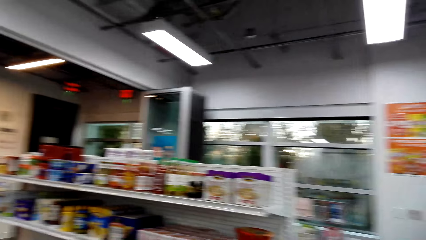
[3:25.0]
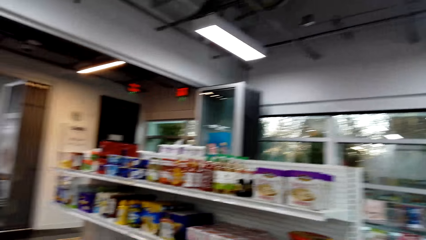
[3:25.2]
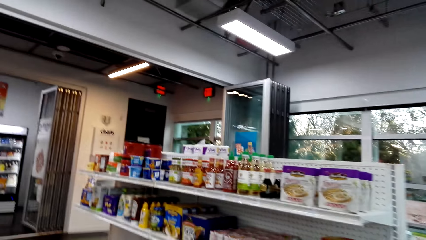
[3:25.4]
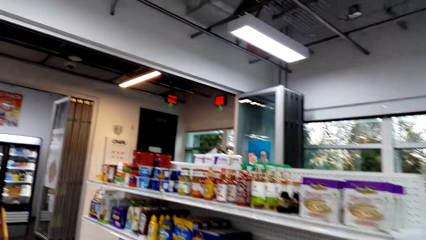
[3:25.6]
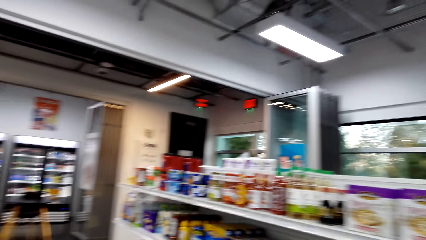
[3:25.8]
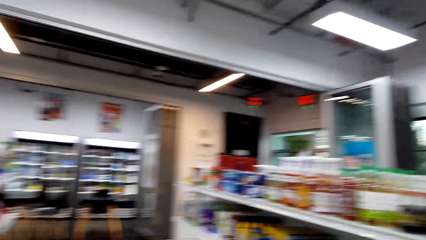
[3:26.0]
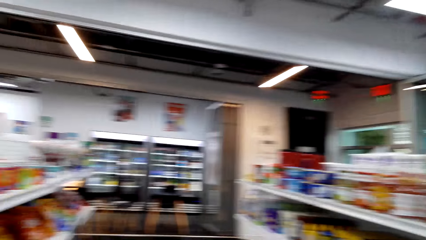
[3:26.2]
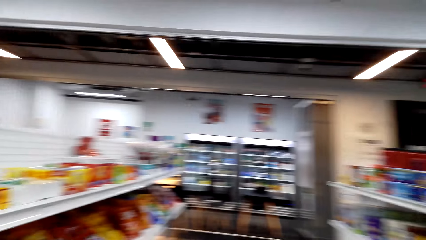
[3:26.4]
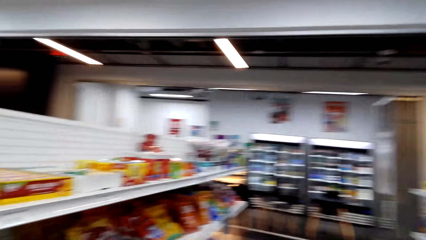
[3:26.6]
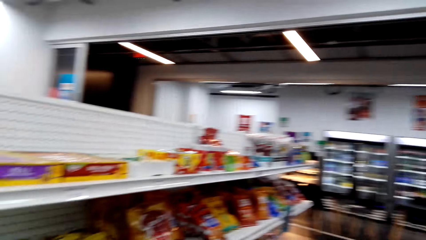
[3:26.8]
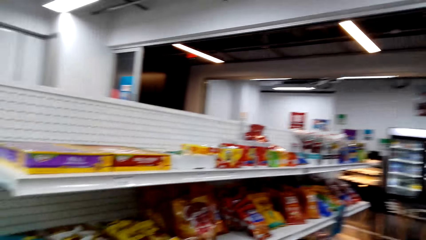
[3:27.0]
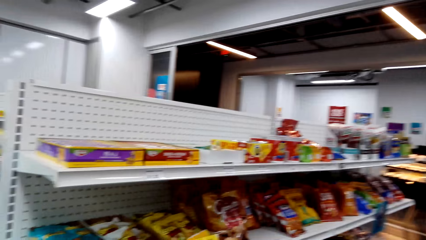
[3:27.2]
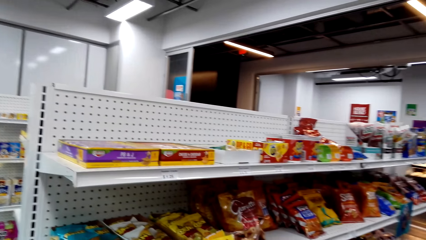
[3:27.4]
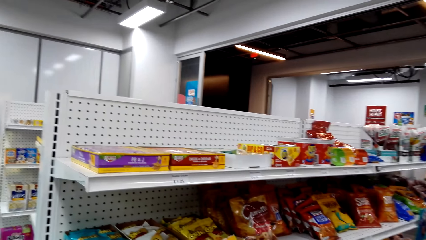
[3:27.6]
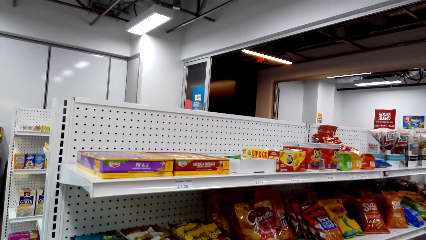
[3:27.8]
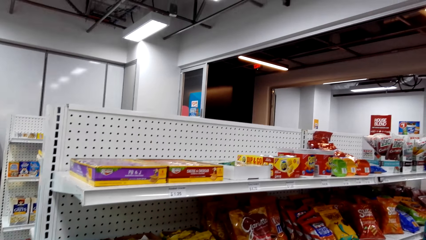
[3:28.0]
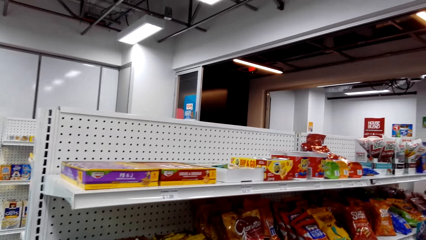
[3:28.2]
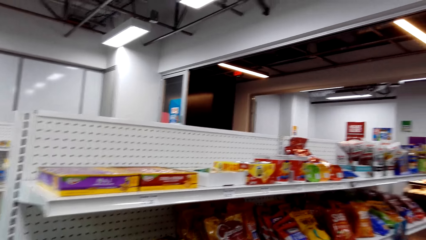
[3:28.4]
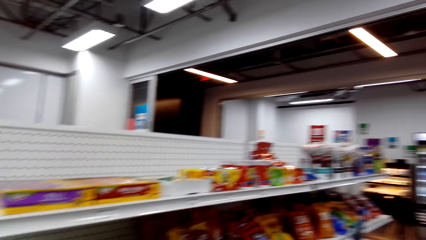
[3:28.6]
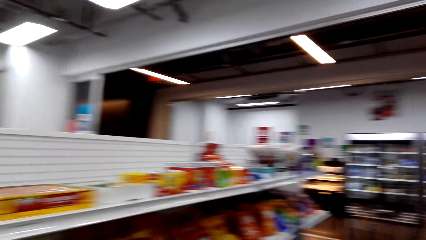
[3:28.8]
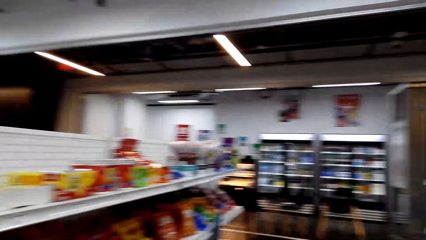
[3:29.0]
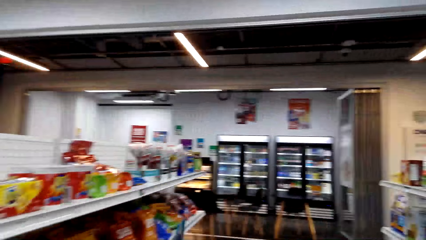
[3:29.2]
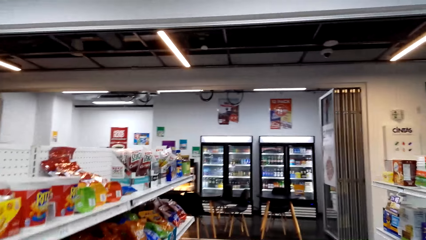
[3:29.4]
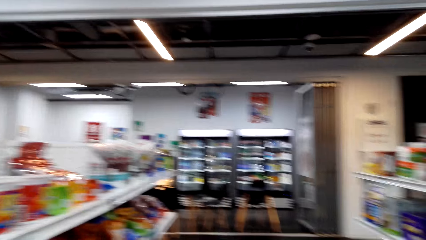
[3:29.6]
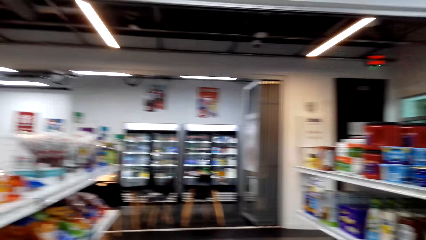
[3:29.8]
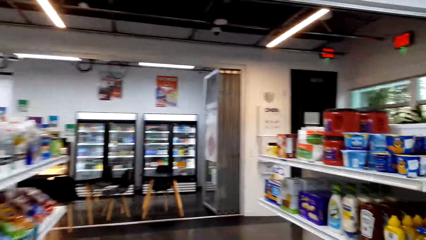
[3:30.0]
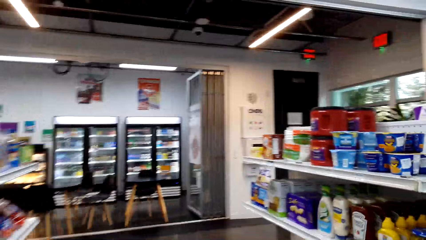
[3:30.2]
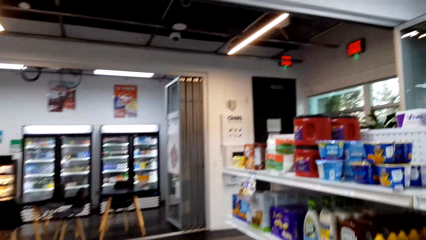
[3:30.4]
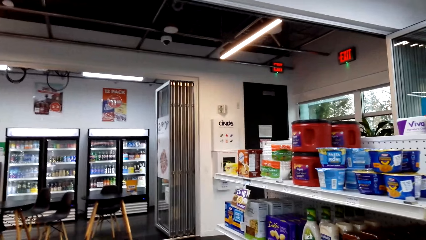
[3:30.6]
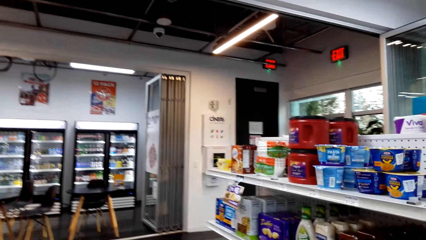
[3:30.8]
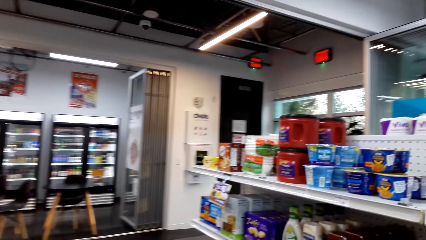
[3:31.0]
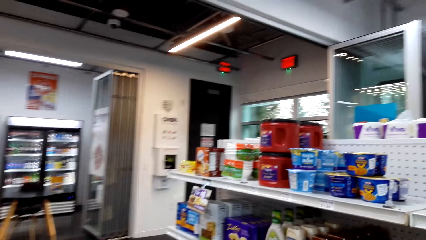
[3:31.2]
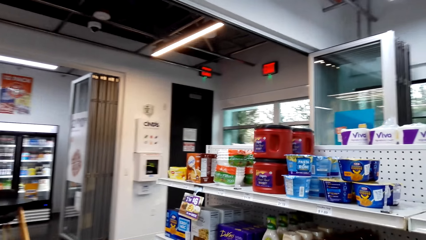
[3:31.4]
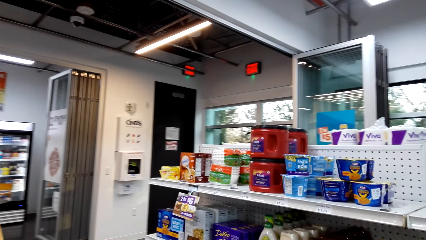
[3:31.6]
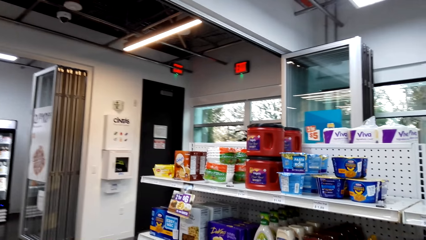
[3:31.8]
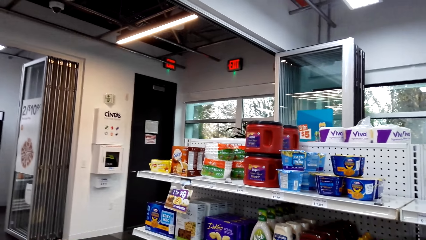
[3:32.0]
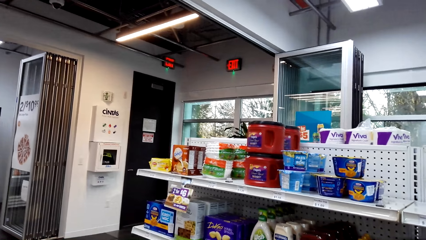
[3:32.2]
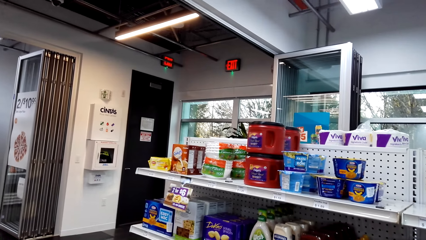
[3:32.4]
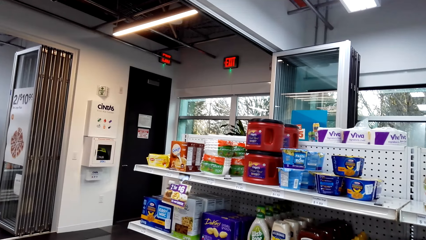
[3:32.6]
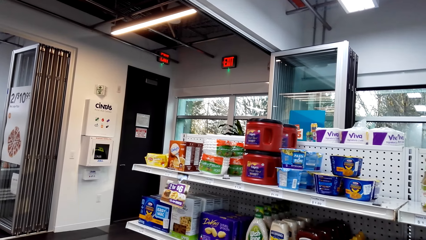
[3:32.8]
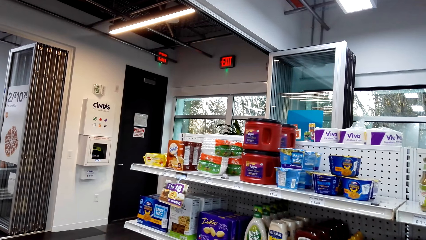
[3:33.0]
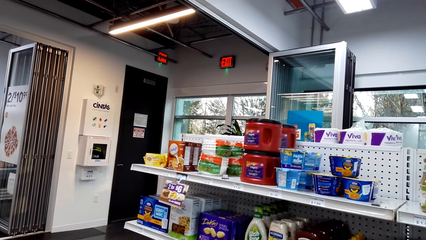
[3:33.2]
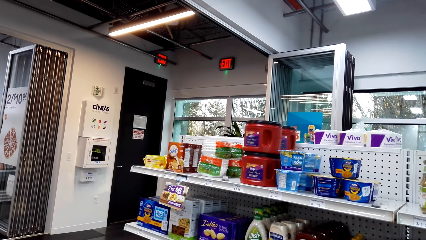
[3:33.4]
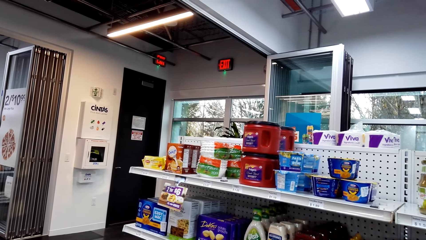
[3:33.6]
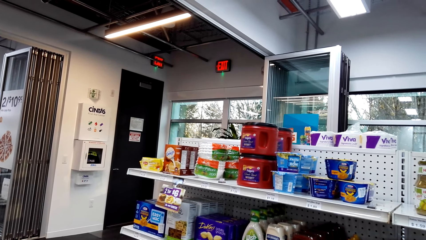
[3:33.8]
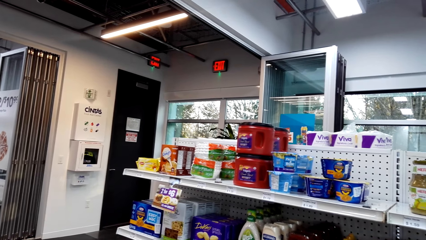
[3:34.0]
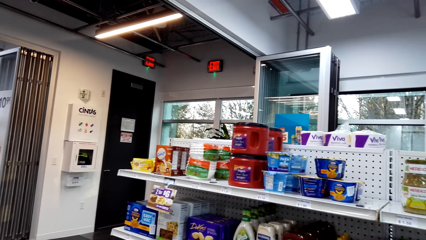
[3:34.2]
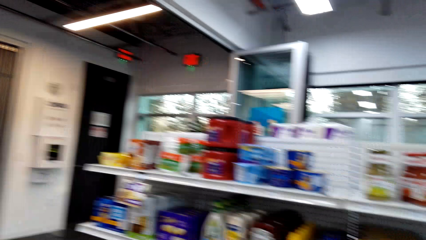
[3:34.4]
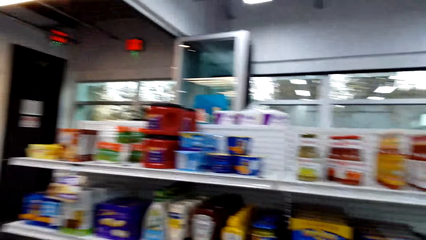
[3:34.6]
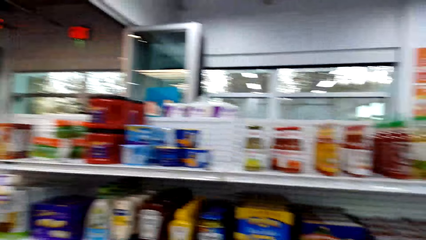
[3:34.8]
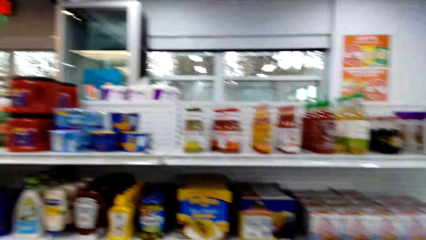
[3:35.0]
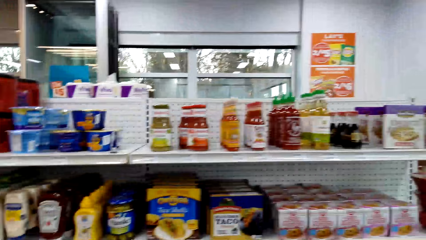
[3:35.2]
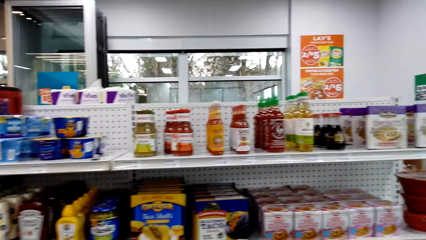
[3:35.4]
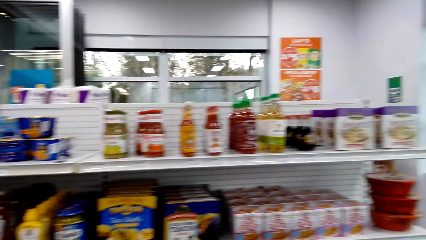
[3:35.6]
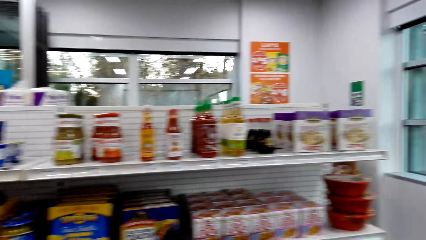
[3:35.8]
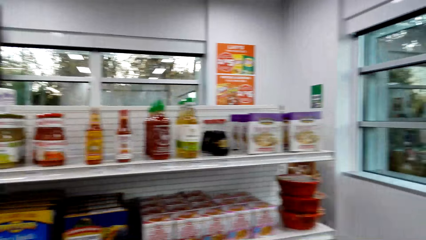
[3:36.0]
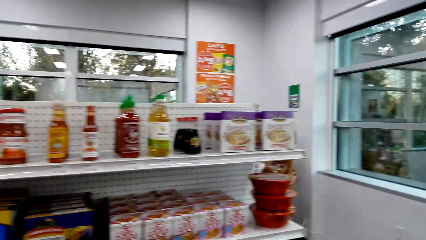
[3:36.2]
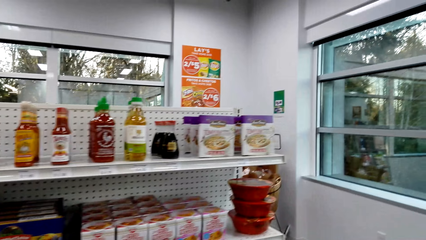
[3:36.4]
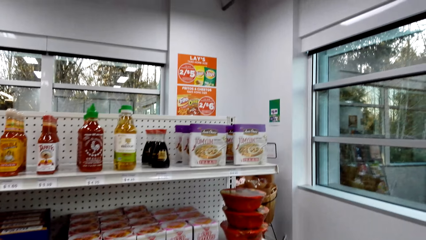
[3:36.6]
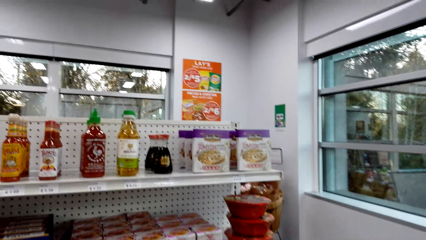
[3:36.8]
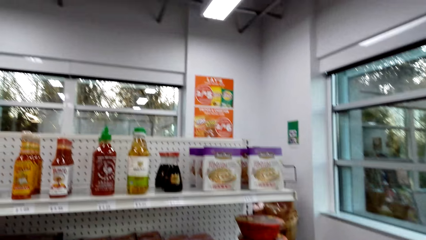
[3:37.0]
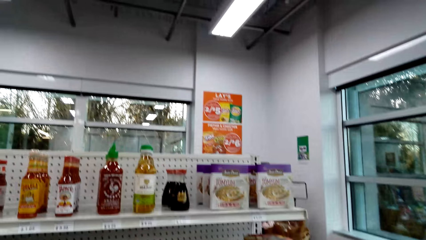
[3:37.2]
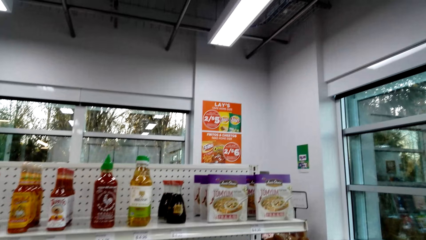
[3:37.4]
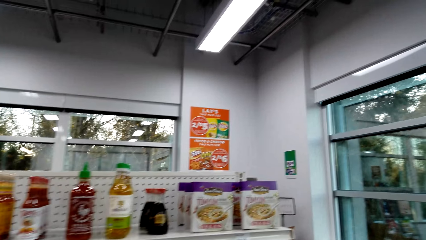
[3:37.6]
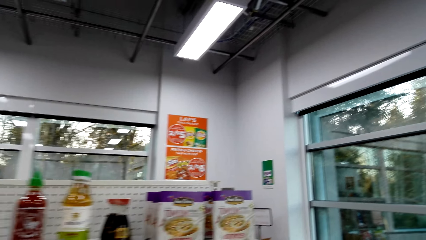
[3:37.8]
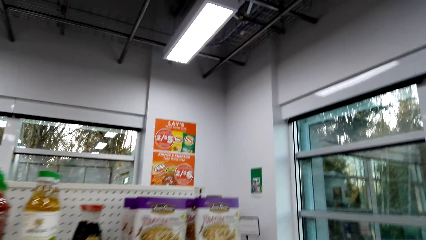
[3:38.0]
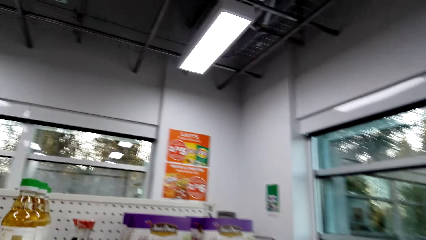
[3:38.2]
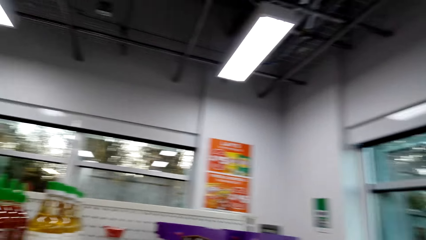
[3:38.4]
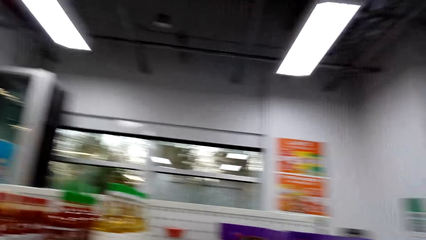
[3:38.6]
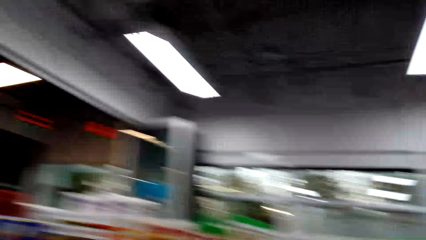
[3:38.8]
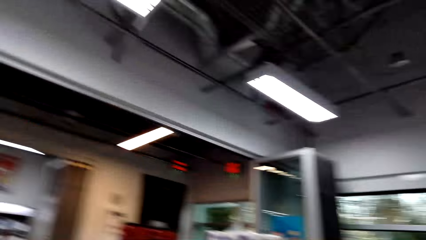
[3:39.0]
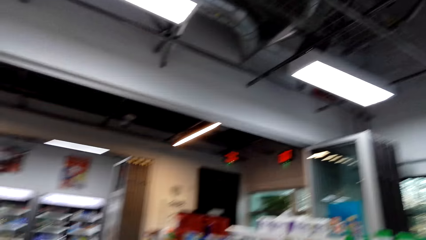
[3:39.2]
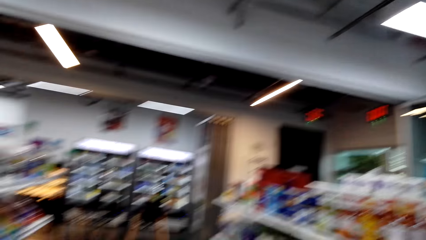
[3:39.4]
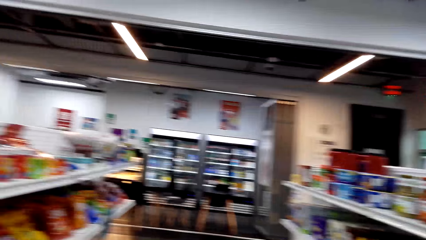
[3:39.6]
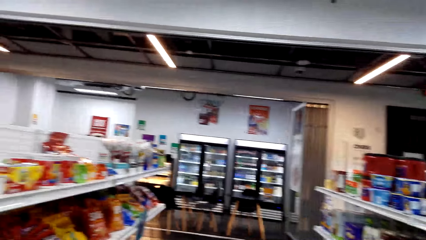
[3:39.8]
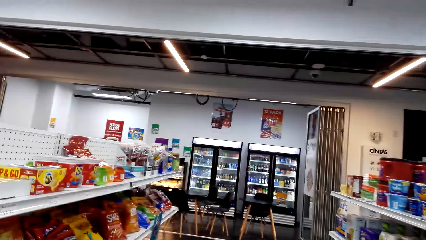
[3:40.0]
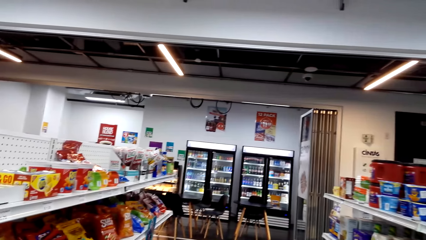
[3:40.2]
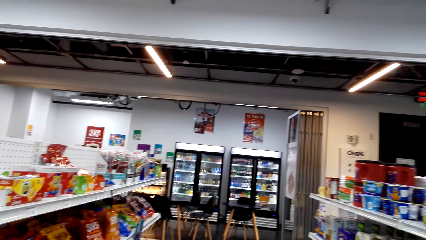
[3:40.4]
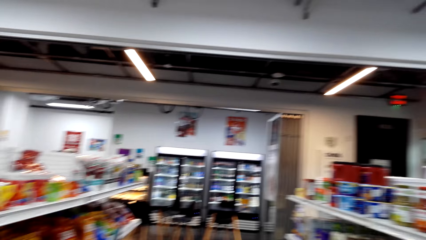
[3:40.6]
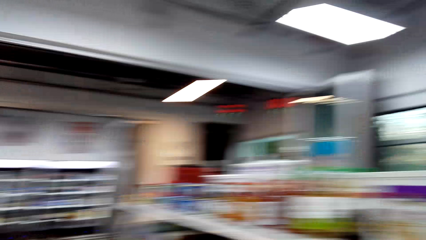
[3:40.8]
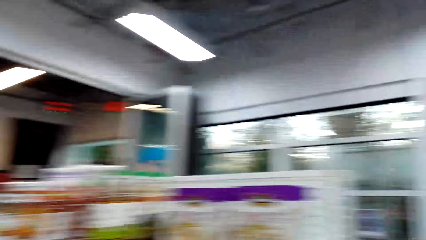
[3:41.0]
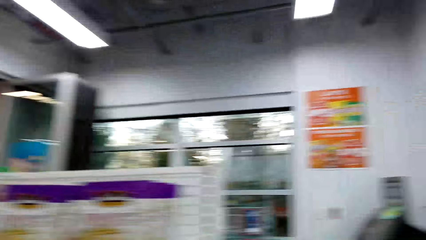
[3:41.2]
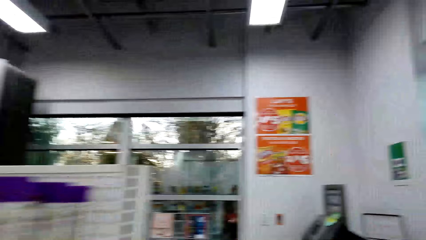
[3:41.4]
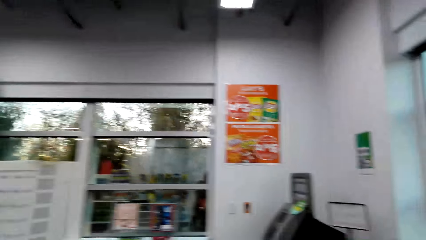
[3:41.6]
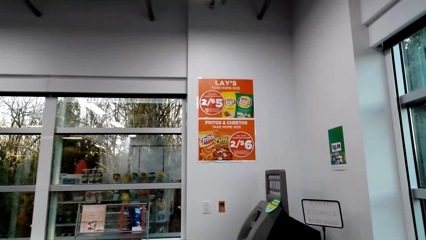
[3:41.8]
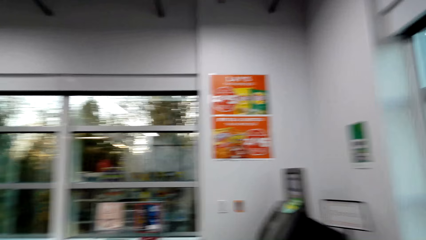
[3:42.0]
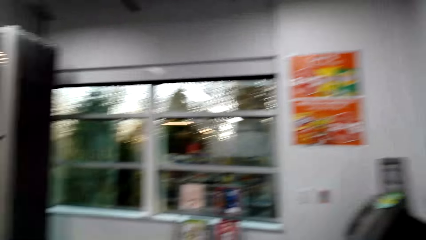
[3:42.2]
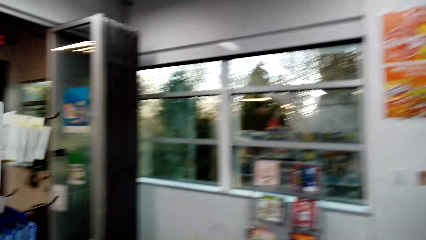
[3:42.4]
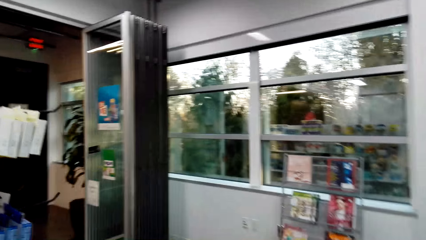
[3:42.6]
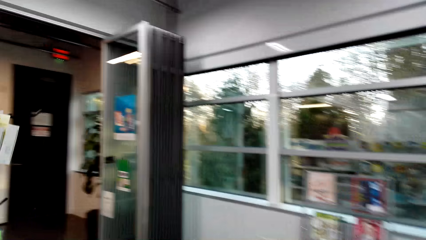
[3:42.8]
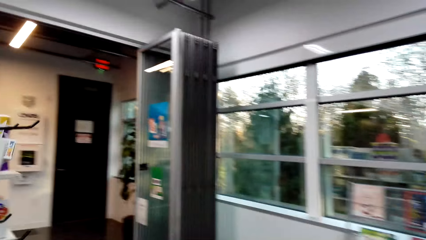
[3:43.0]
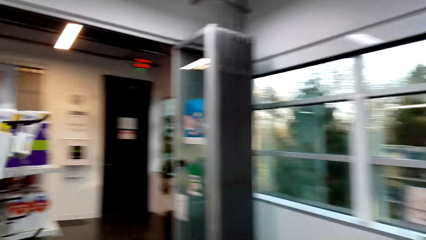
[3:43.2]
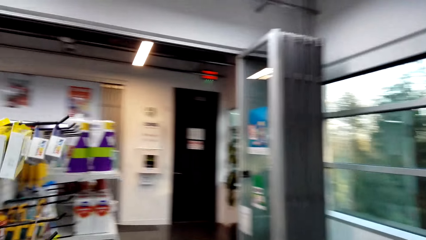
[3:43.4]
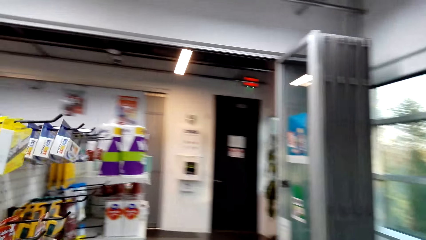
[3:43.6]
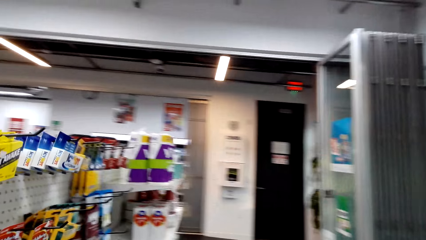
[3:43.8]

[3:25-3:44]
The camera wearer turns around. They gaze at snacks on the shelf. They gaze at the noodles and pasta shelf. They turn around. They walk to another aisle.
